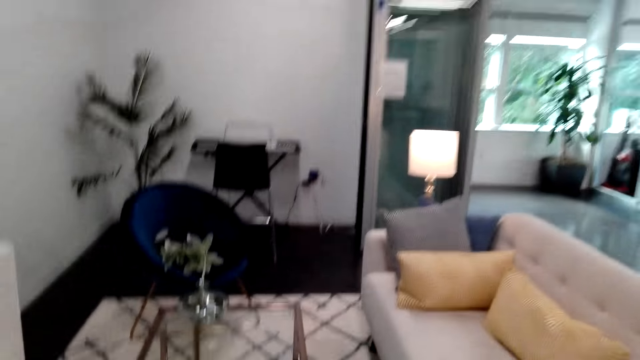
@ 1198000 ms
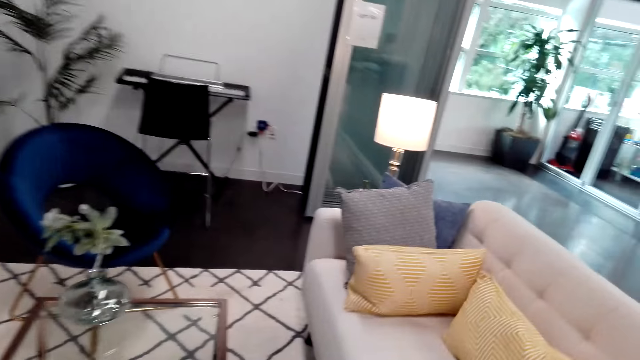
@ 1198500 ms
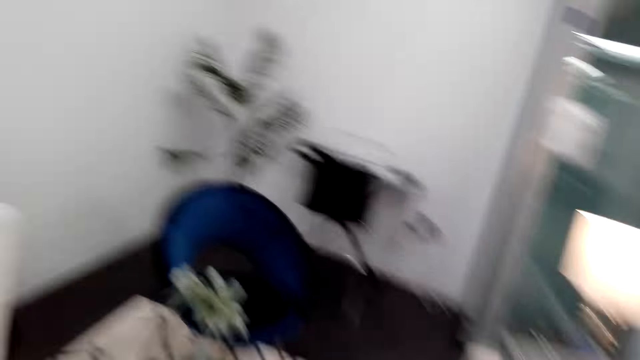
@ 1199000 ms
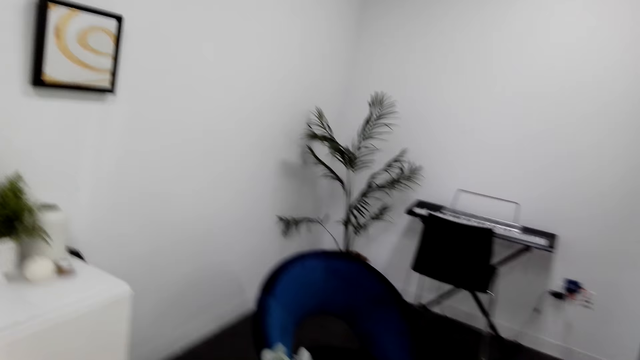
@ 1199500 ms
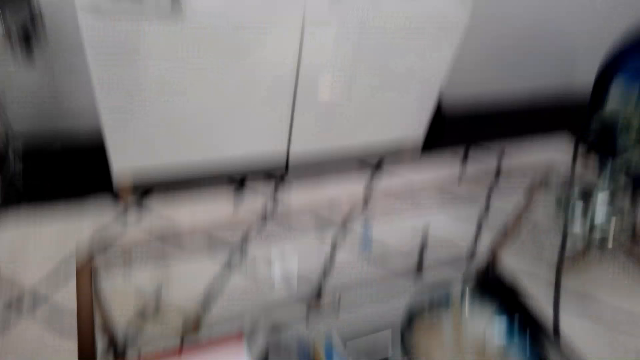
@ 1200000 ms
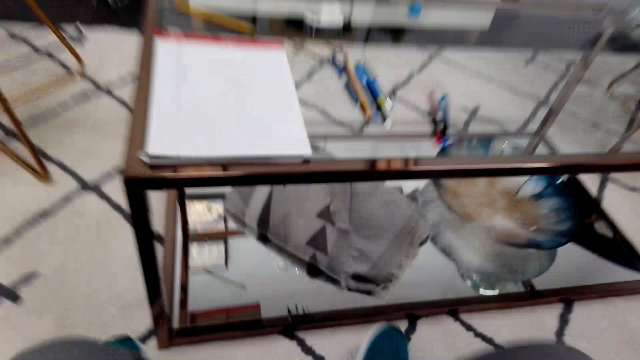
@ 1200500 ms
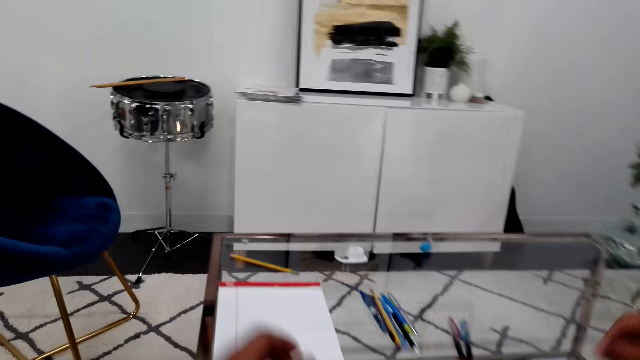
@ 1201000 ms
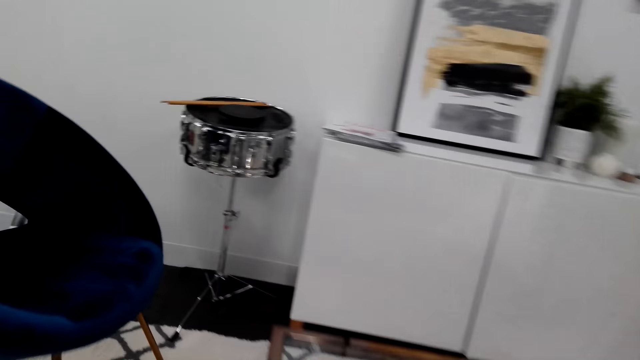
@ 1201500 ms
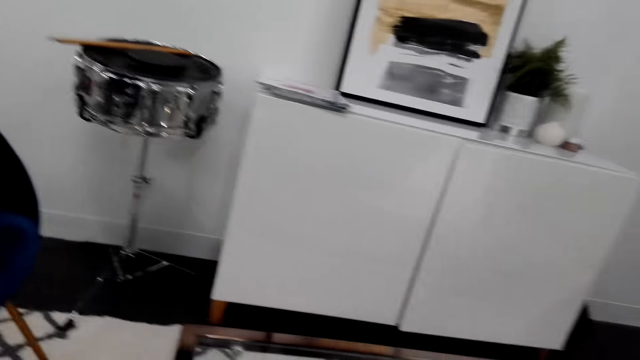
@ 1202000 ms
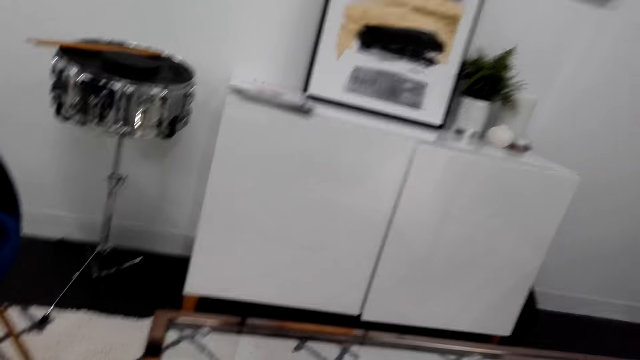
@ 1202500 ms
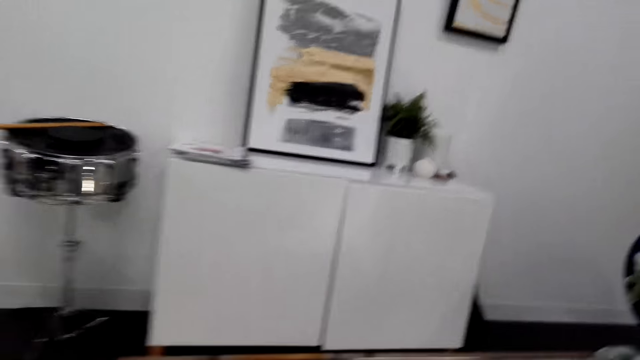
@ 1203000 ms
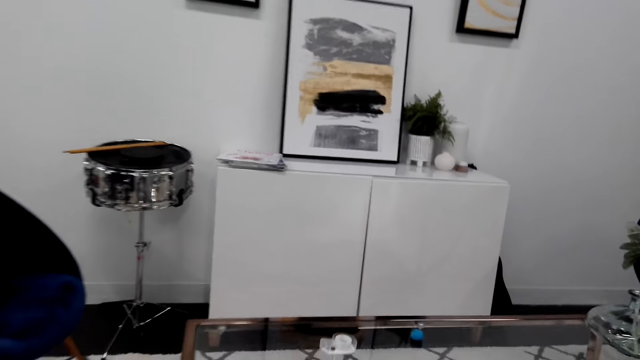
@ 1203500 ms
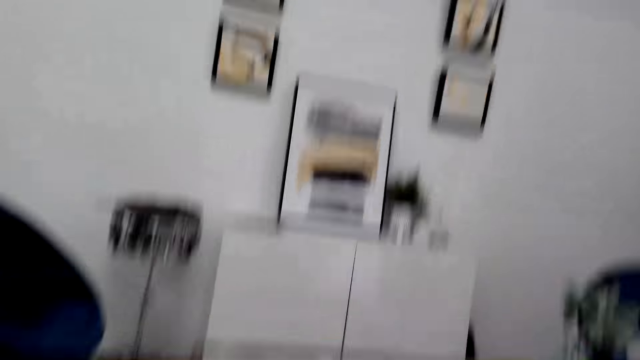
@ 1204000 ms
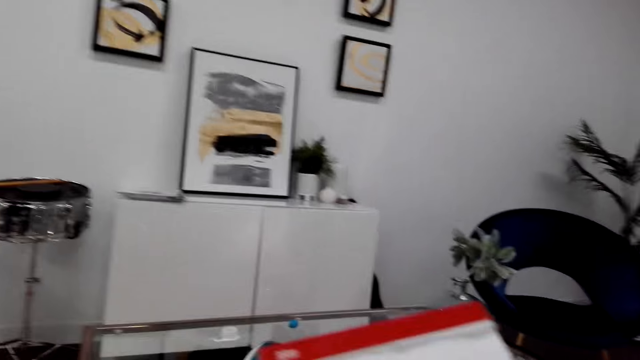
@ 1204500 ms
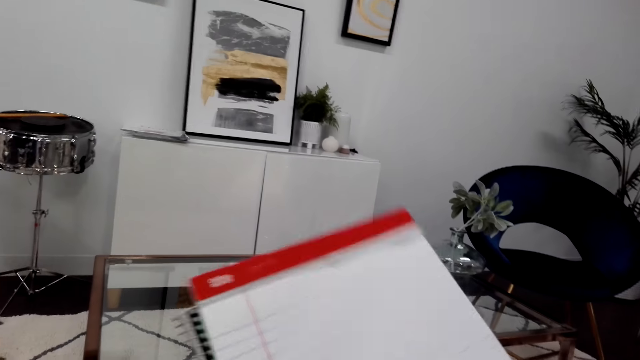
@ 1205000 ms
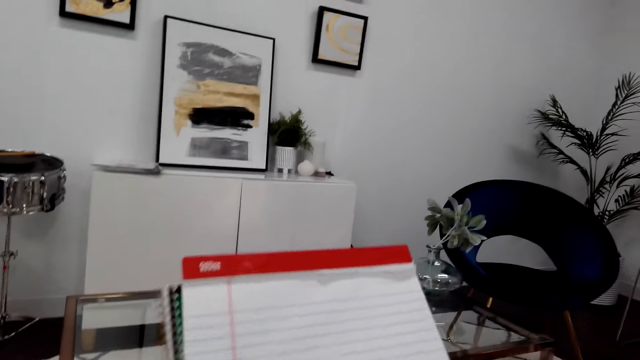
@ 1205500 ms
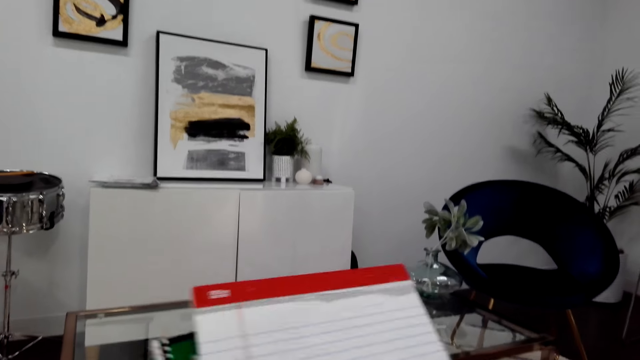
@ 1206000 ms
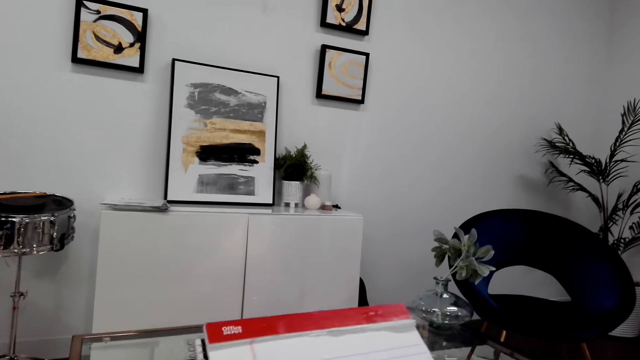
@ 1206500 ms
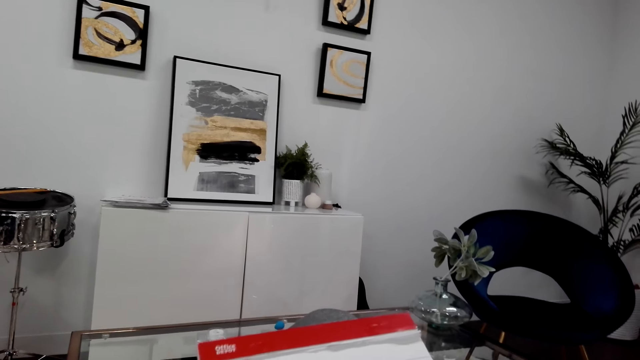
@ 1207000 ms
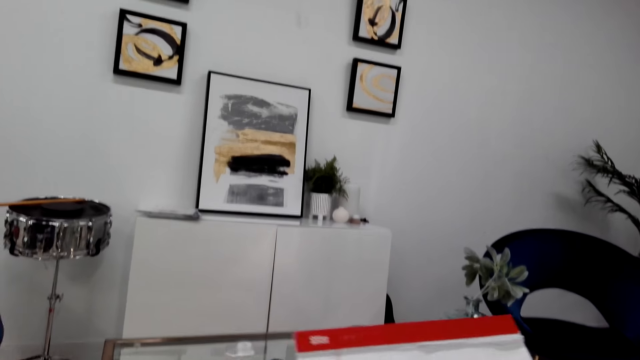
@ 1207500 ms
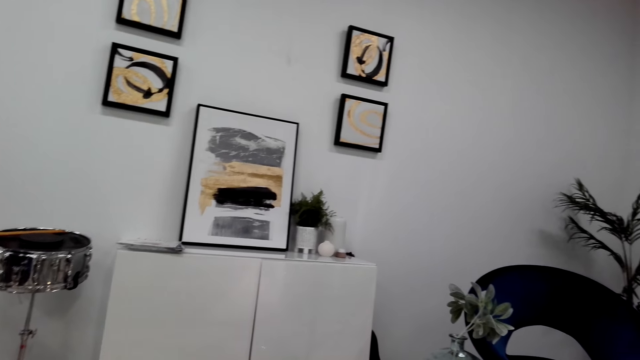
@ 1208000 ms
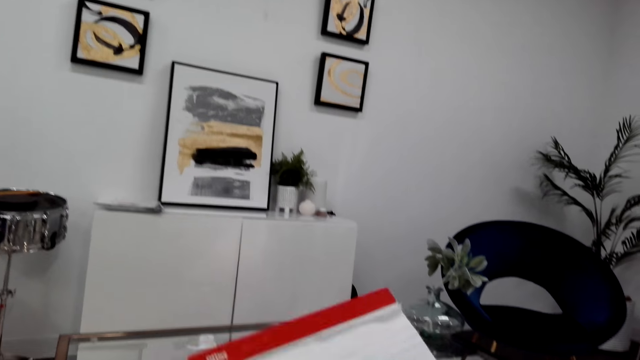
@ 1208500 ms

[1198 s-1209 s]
The camera wearer walks forward. They sit down on the sofa or chair. They move hands forward. They pick a pencil from the table and a writing book. They hold the writing book.

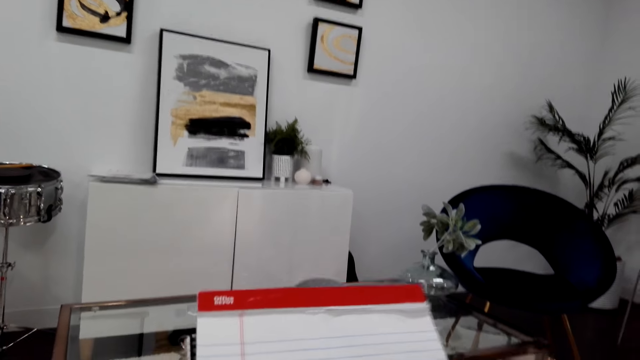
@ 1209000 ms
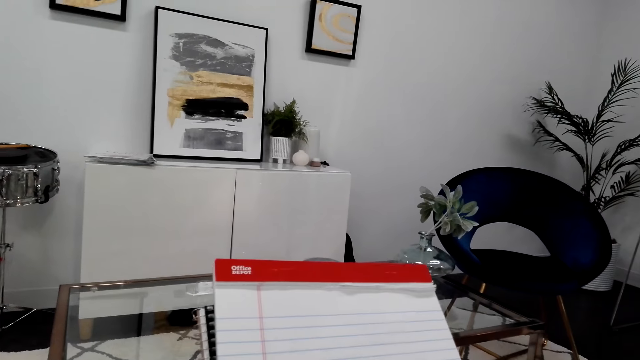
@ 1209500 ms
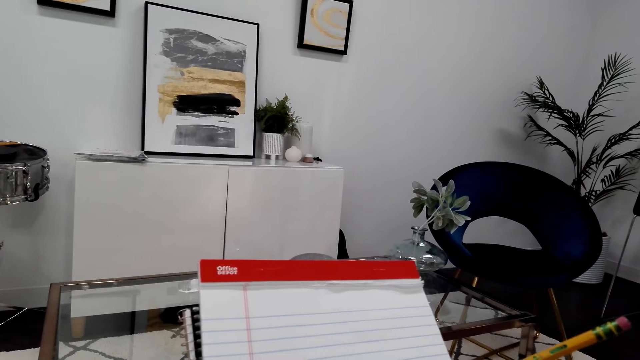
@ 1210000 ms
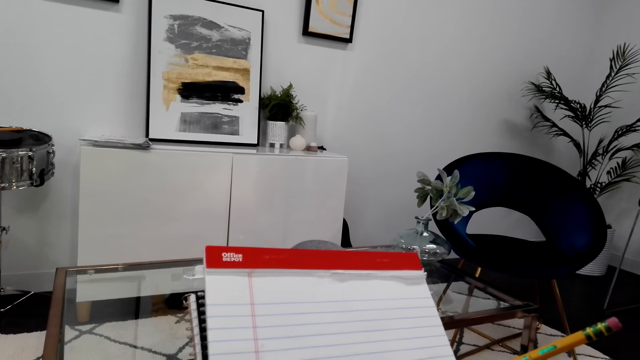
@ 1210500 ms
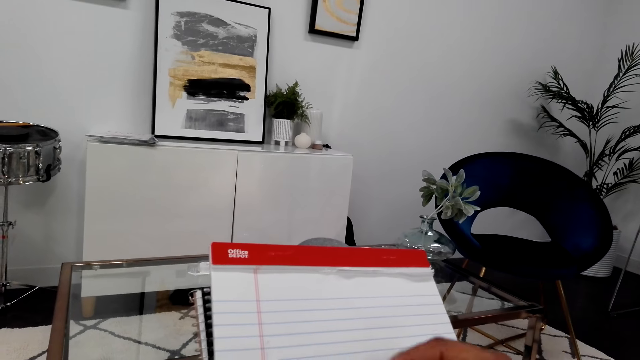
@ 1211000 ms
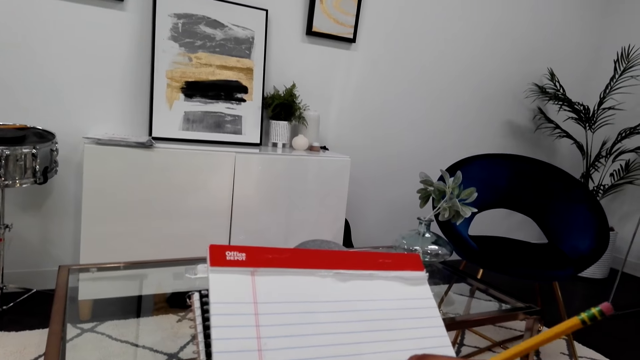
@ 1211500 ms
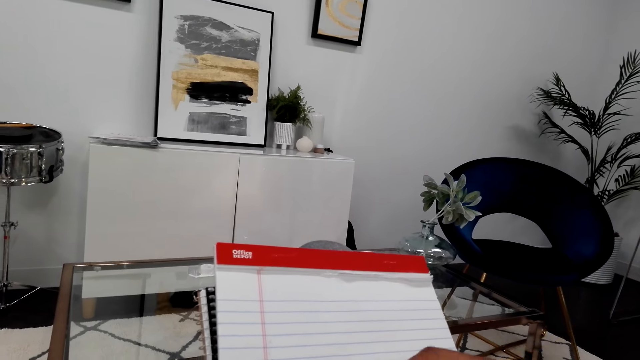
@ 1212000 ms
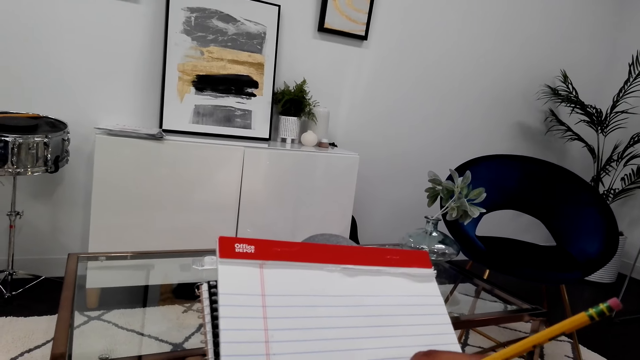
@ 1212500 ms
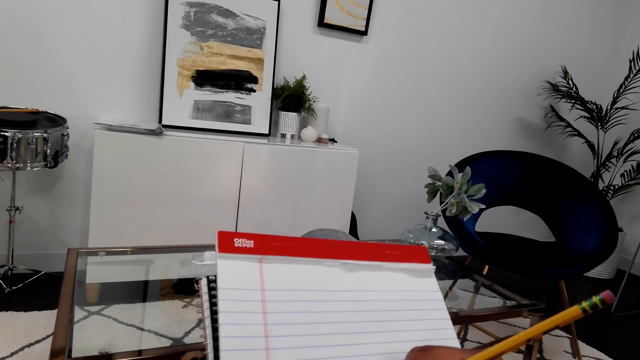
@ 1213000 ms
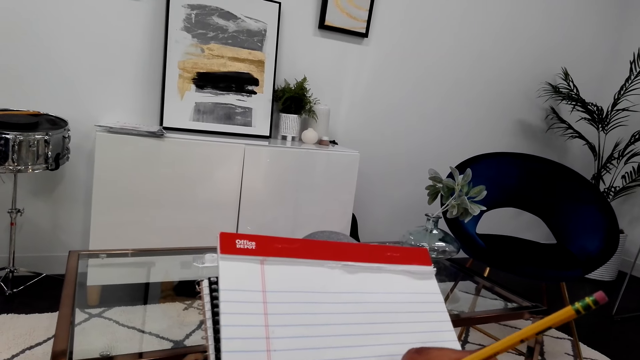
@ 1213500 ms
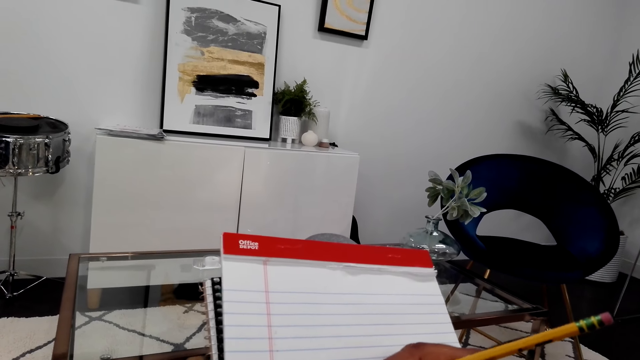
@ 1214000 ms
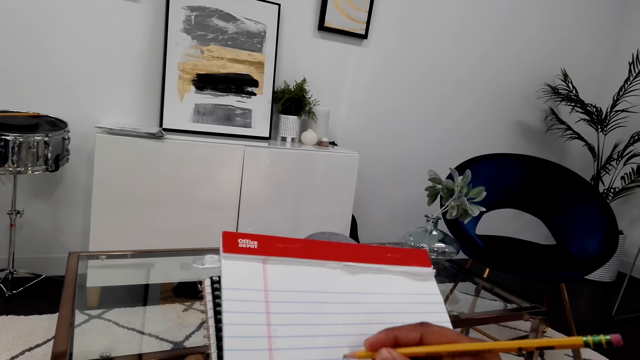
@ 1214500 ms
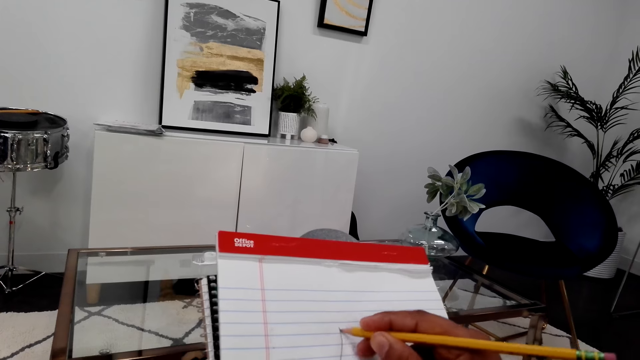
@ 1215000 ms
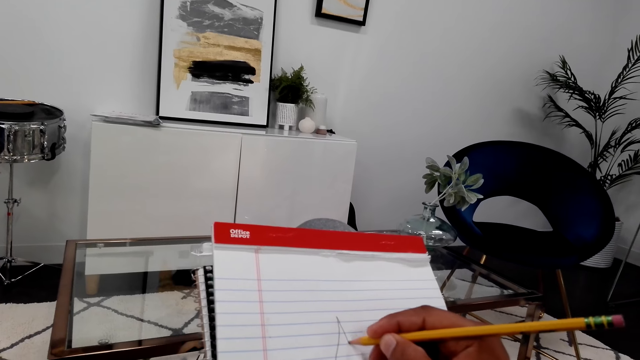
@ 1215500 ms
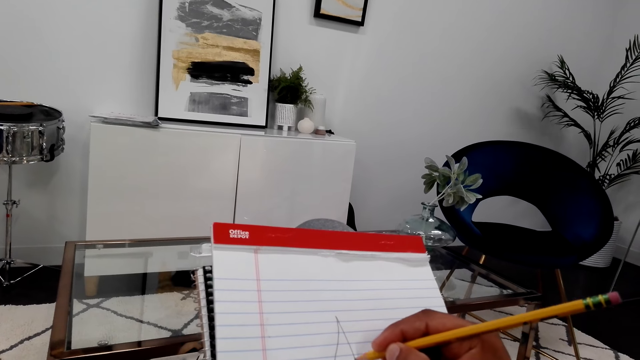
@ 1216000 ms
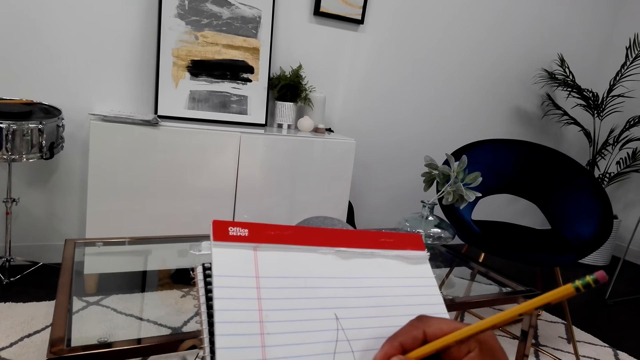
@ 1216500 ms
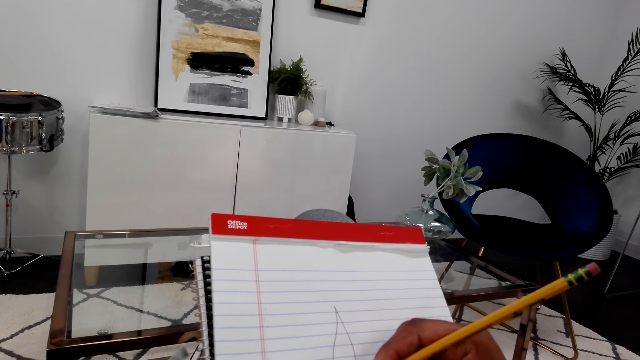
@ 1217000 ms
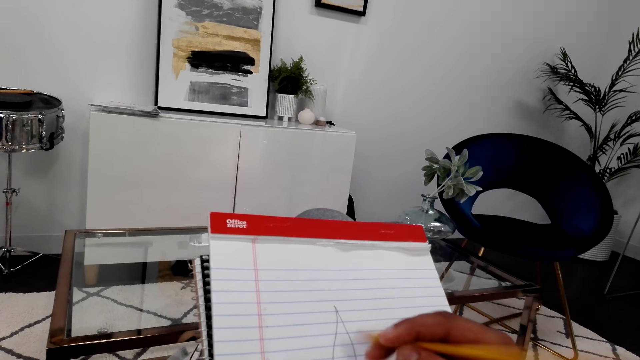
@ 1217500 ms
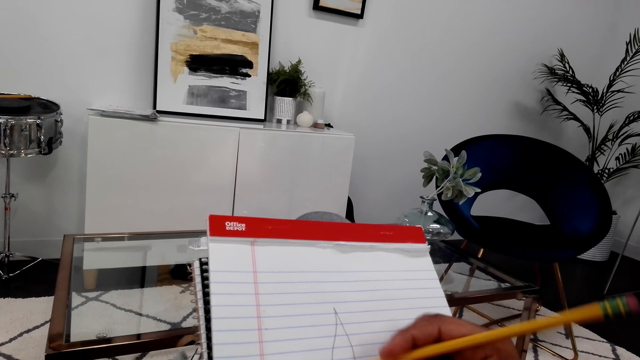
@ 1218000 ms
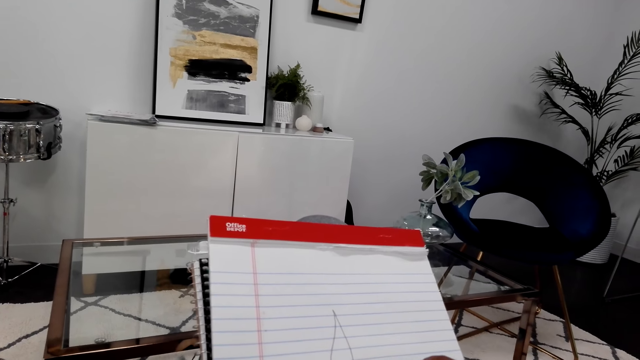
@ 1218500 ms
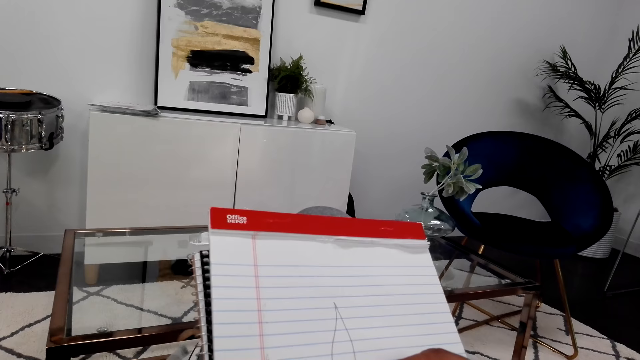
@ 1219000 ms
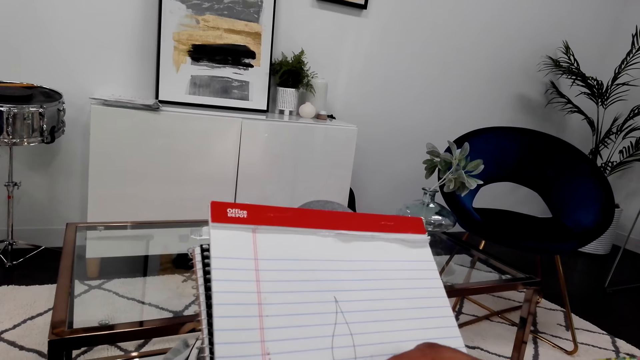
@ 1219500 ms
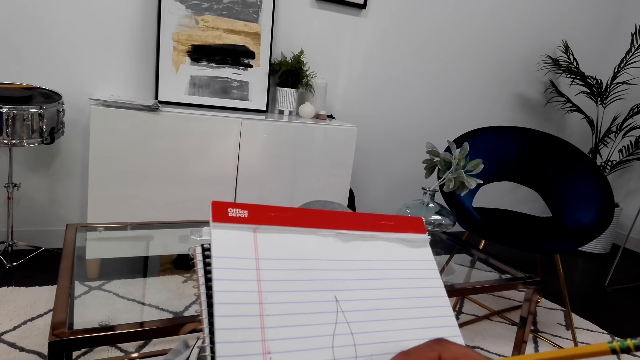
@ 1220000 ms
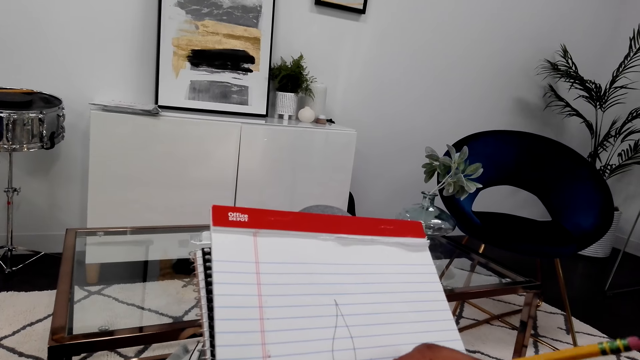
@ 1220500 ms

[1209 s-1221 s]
The camera wearer draws a flower on the book with a pencil.
